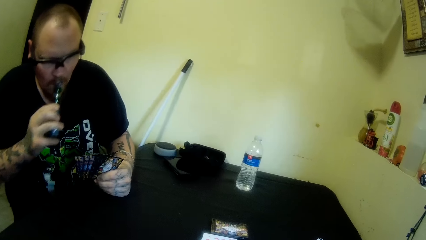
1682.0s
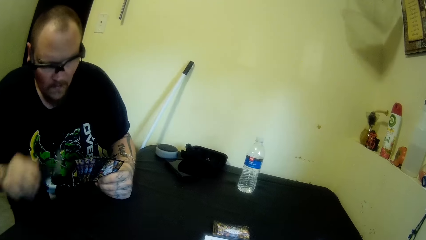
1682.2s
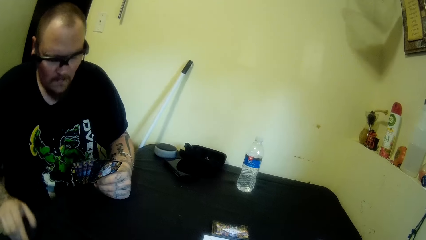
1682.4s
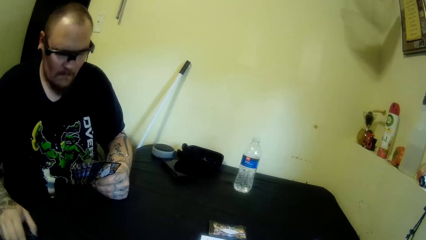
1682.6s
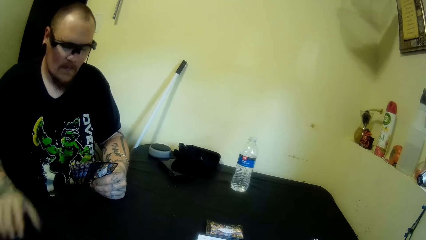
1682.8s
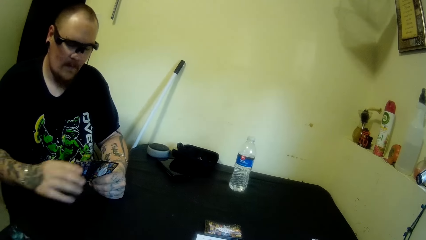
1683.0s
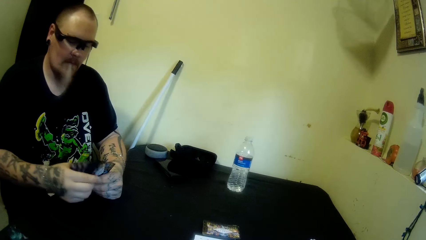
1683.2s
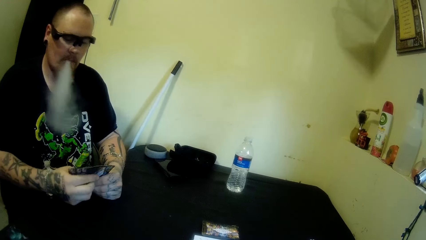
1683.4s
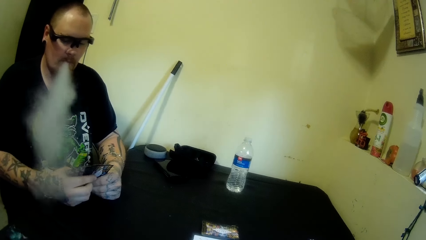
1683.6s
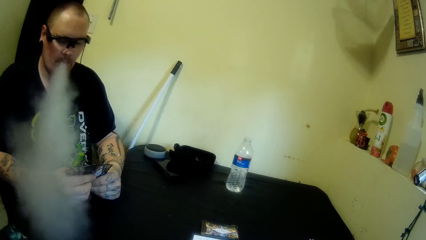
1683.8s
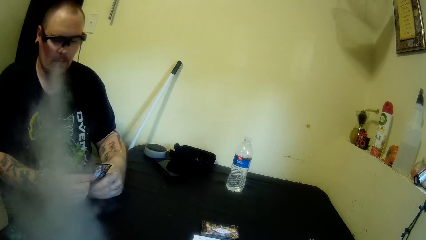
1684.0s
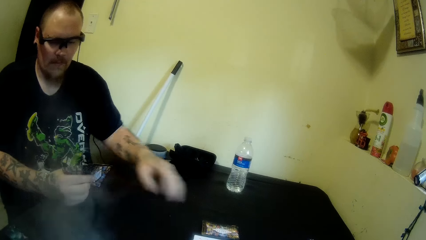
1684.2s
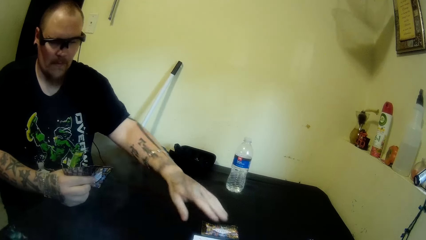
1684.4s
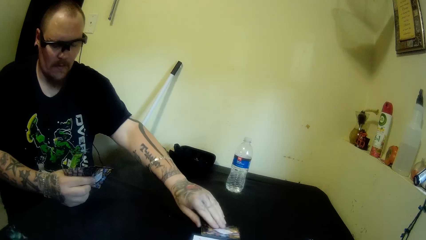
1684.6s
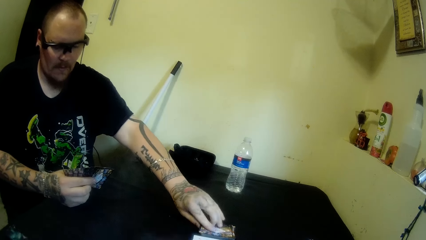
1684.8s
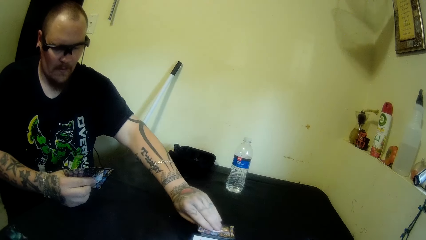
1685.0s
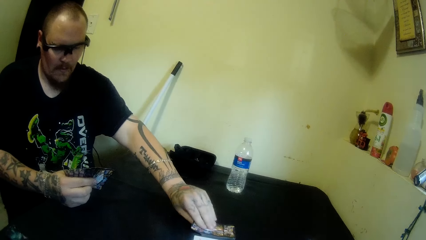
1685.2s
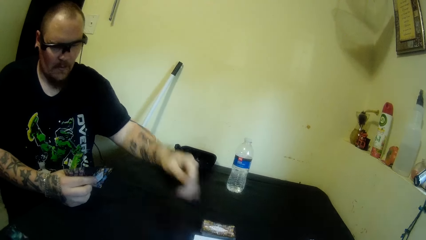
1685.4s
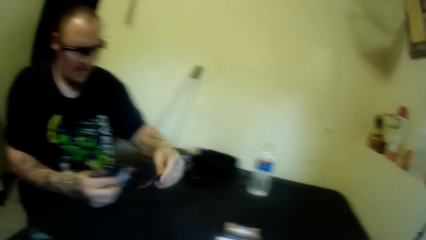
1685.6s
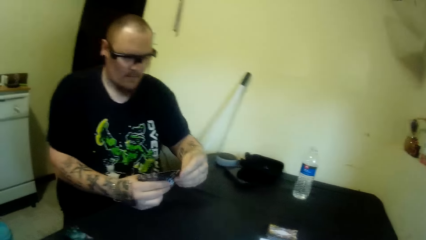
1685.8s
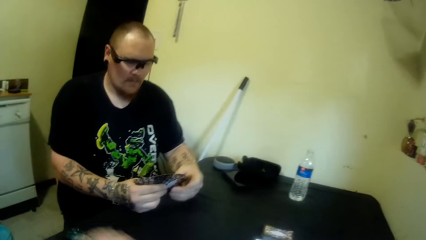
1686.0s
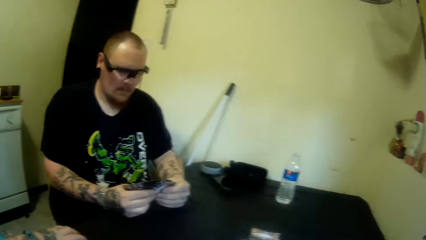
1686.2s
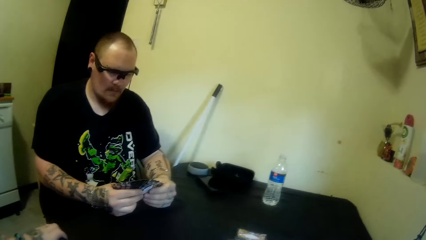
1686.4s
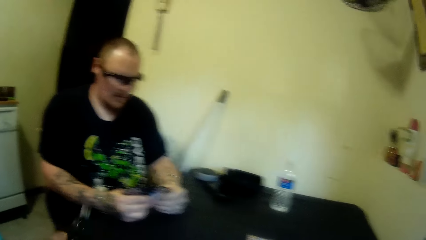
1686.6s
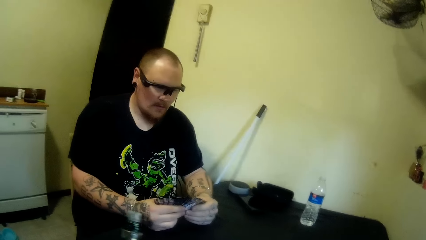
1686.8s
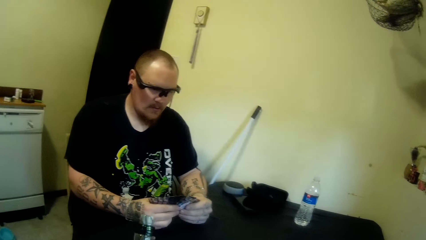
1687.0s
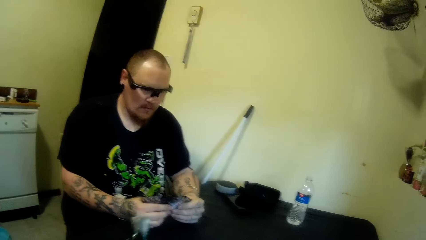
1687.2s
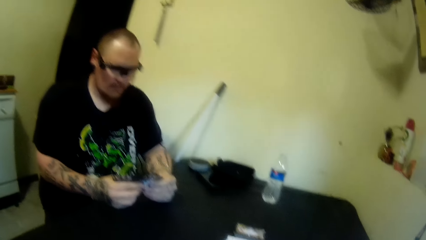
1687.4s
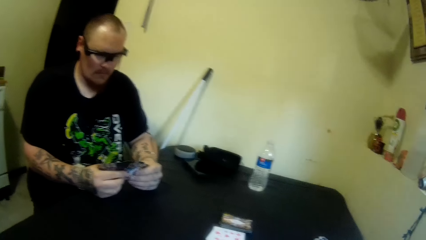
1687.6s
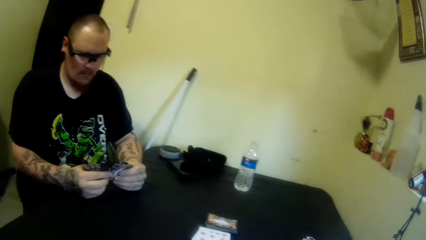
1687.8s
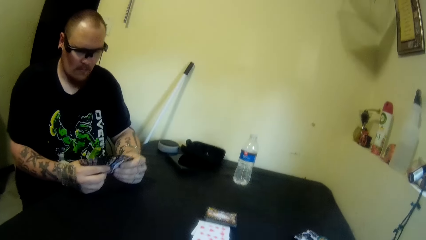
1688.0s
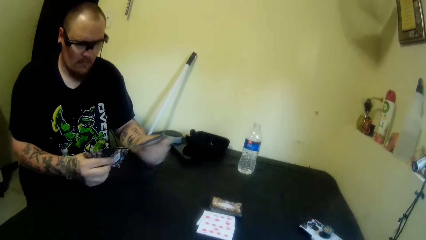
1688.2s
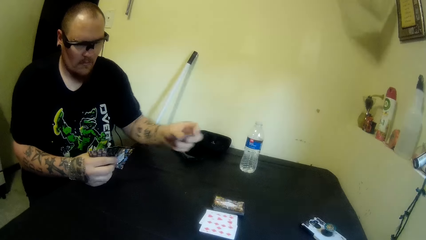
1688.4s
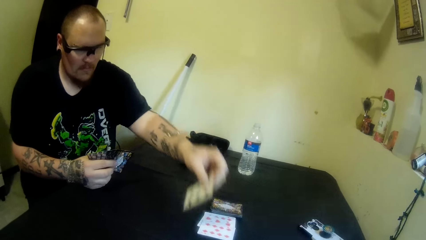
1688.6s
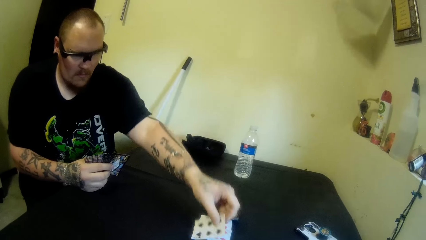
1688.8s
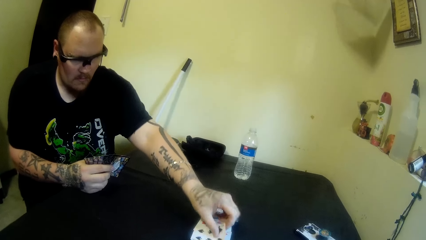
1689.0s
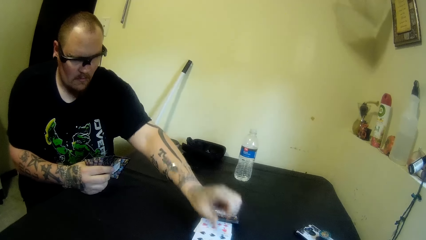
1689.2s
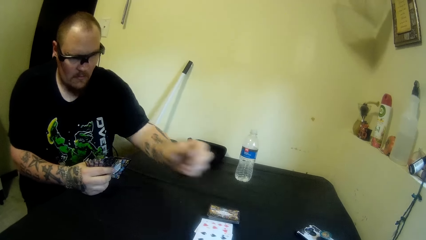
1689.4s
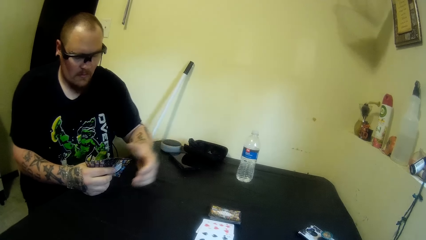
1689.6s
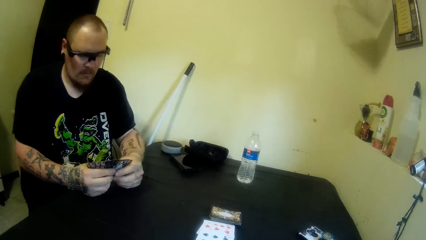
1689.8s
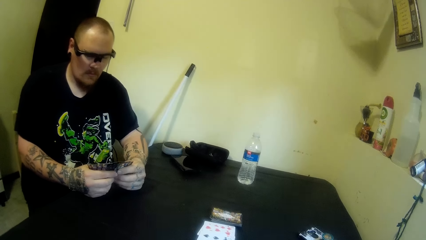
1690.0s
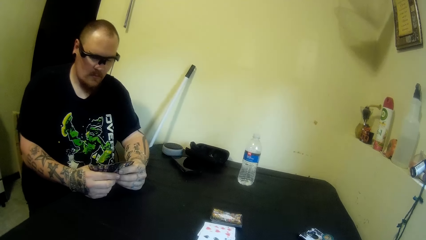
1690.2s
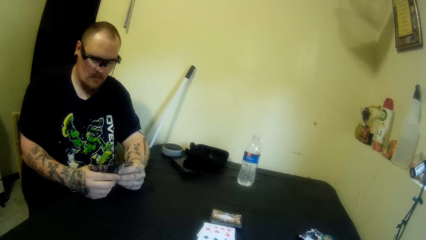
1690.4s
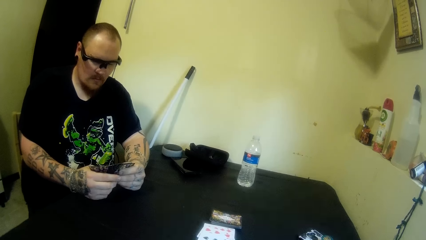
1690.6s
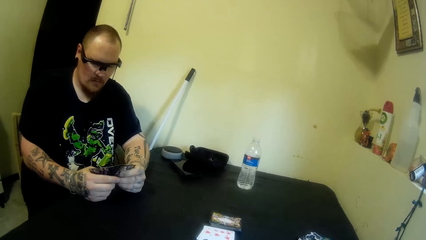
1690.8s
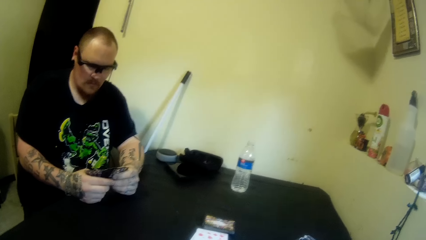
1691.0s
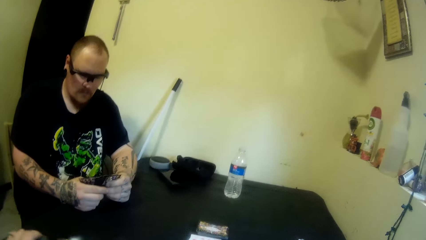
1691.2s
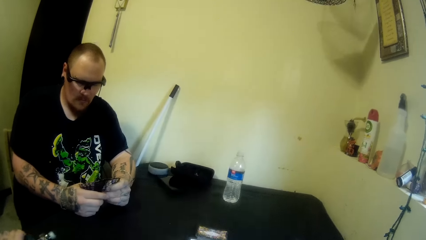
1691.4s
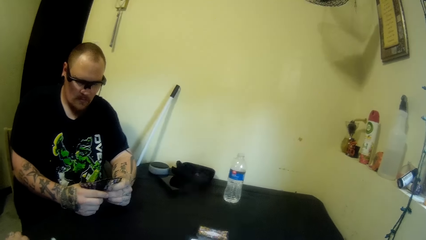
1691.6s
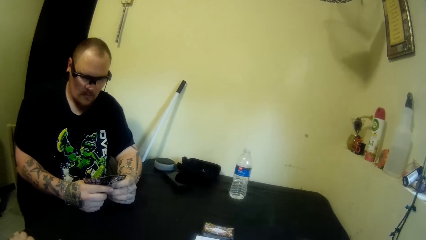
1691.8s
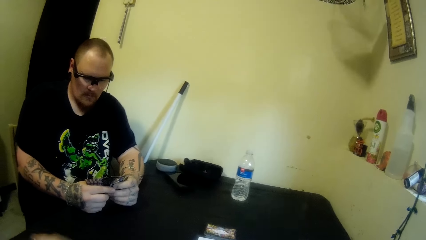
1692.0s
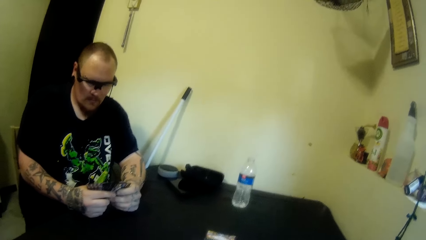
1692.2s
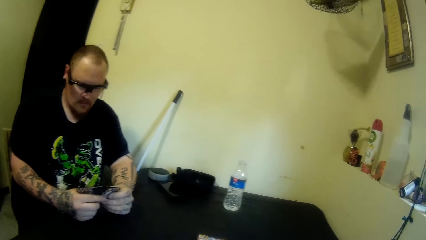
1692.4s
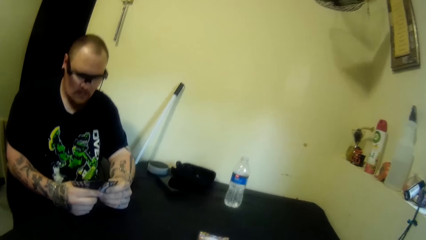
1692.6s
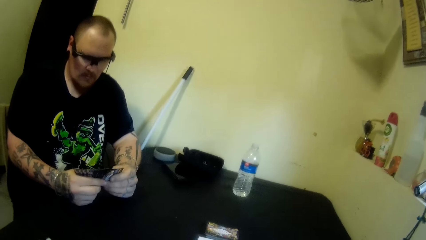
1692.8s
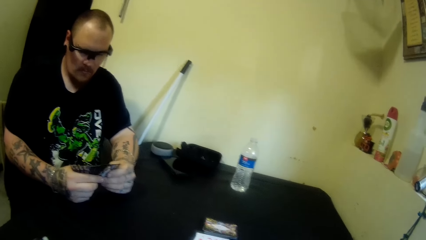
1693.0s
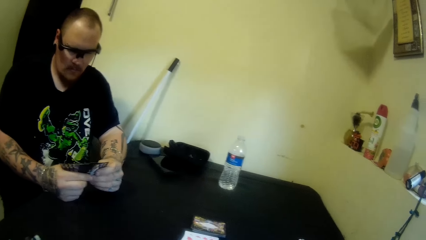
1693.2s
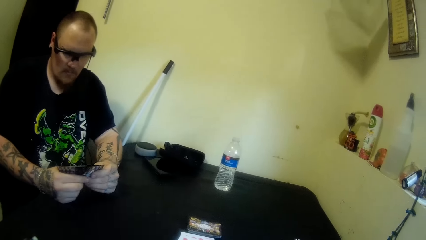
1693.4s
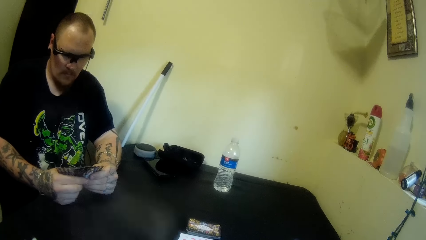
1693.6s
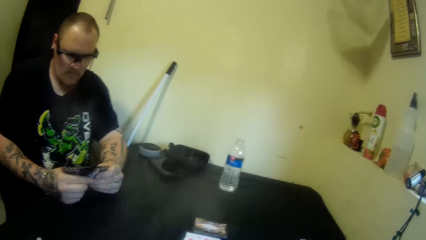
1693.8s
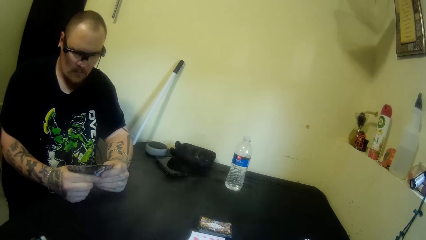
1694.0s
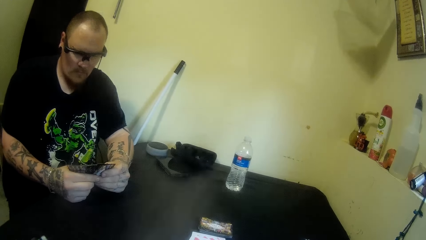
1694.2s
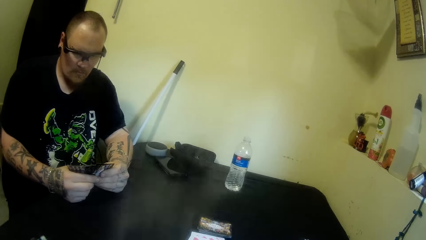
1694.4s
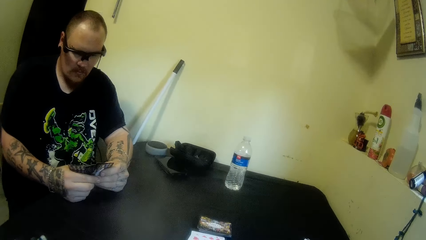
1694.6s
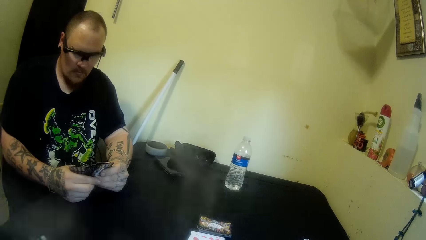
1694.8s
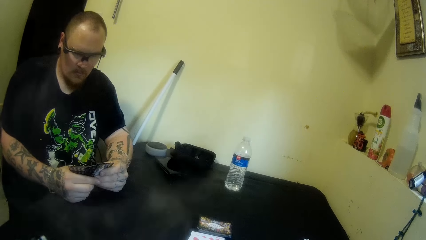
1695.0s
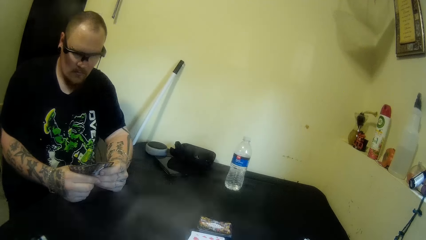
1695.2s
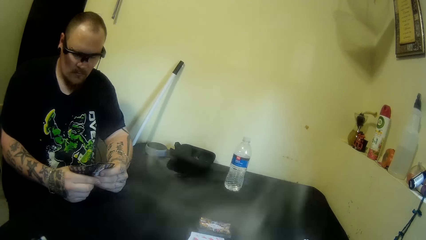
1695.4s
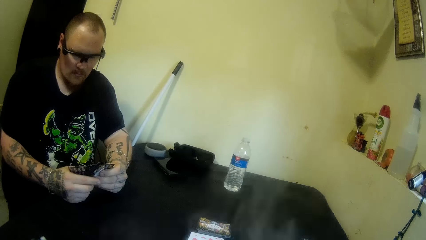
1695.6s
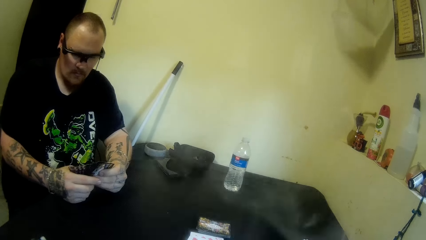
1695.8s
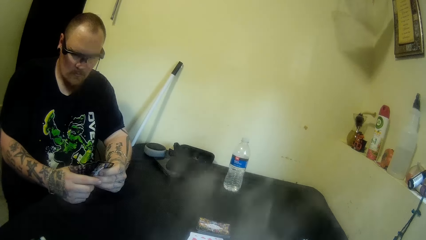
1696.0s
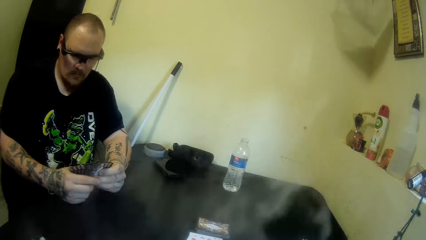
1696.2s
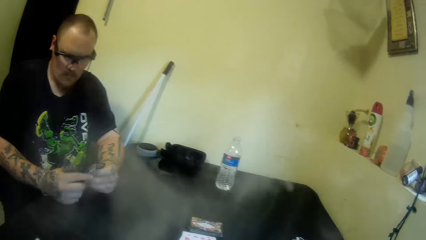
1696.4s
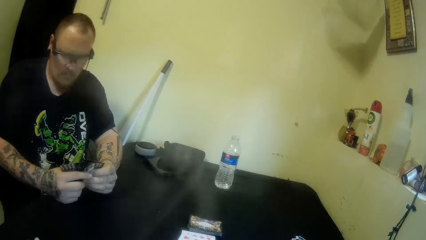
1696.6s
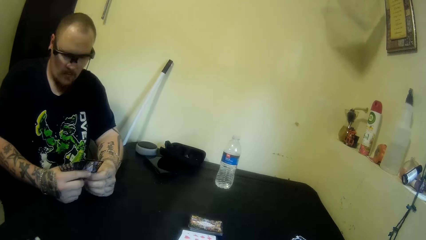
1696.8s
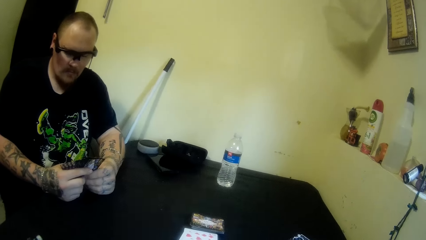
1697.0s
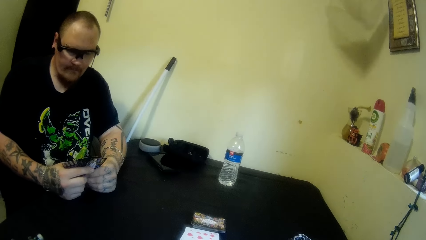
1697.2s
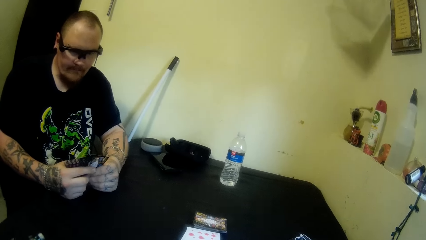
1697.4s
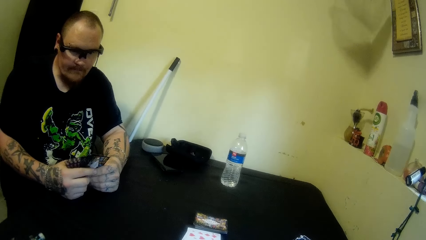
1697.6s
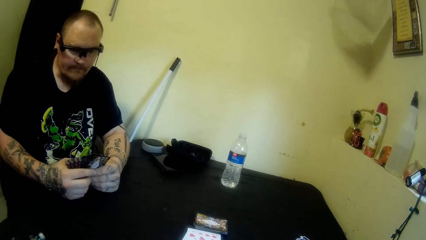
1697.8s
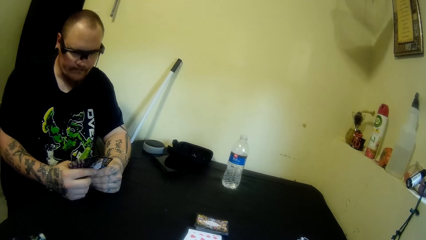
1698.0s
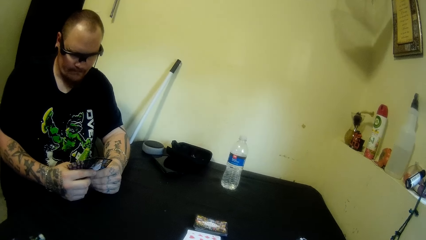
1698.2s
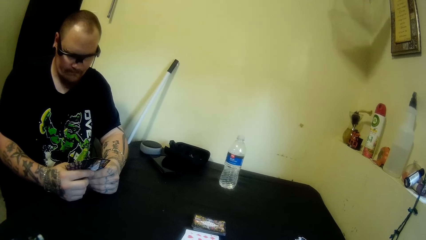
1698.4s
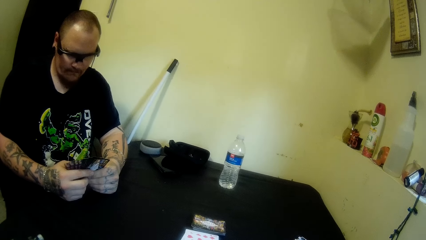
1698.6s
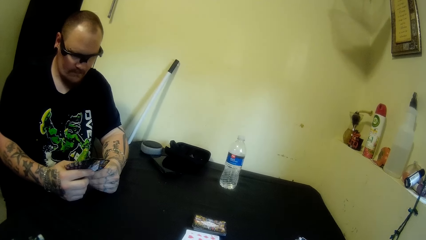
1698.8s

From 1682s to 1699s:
A man pulls the hookah off his mouth. The man drops the hookah on the table. The man holds his thigh. The man lets out smoke from his mouth. The man holds the cards with both hands. The man pulls his hand off the cards. The man picks up a card from the table. The man puts the card behind the cards and holds the cards with both hands. The man drops the card on the table. The man holds the cards with both hands.
